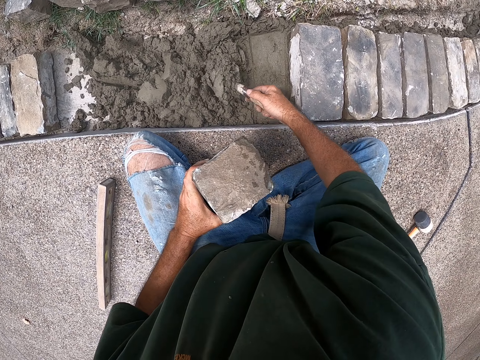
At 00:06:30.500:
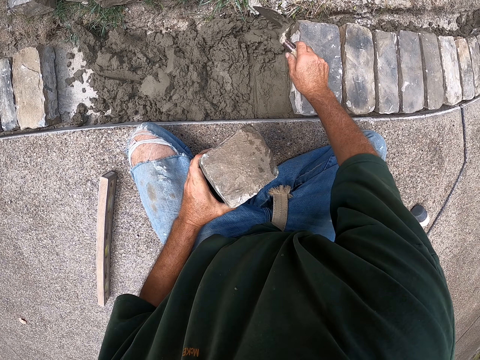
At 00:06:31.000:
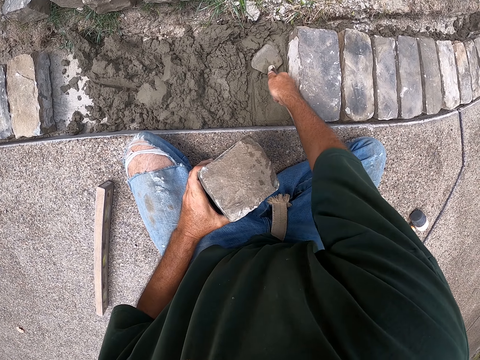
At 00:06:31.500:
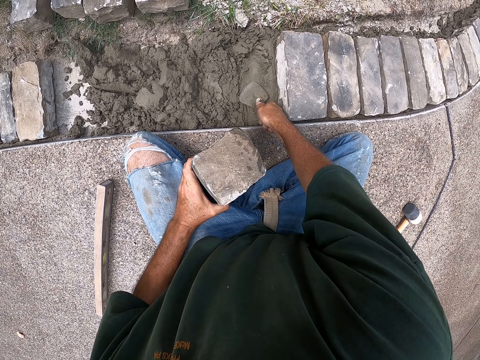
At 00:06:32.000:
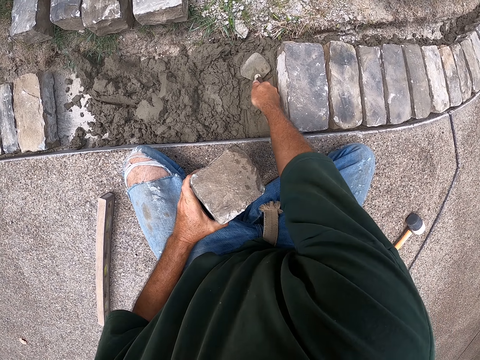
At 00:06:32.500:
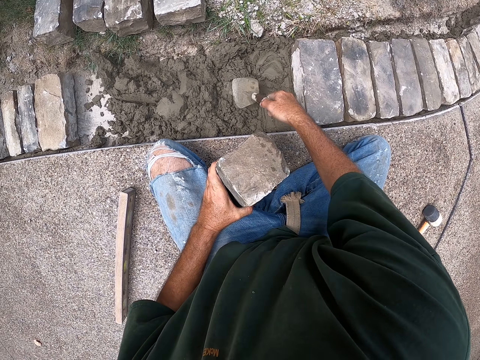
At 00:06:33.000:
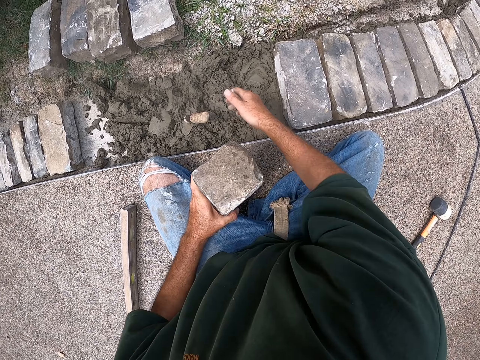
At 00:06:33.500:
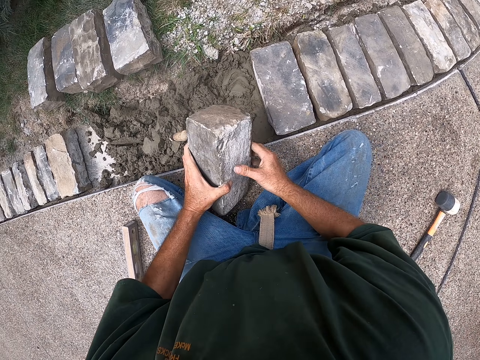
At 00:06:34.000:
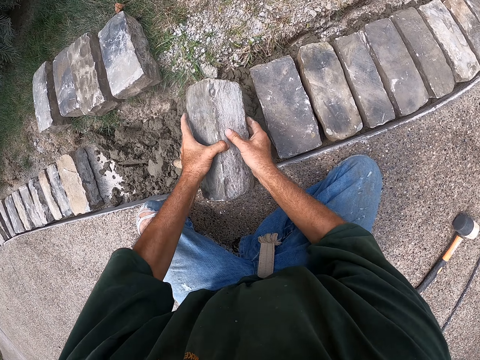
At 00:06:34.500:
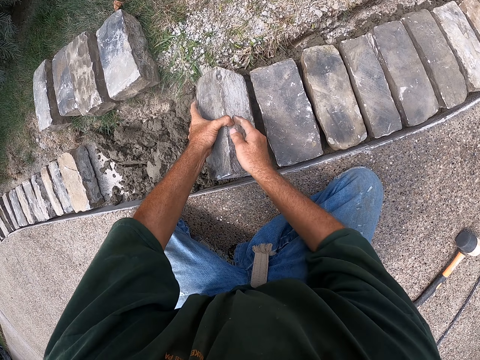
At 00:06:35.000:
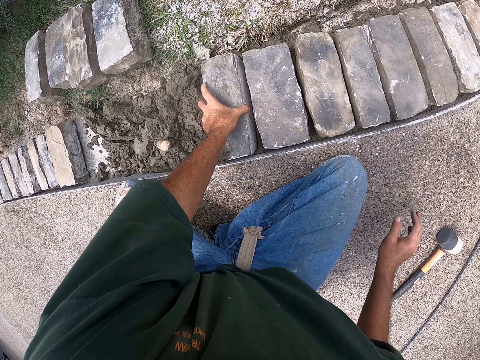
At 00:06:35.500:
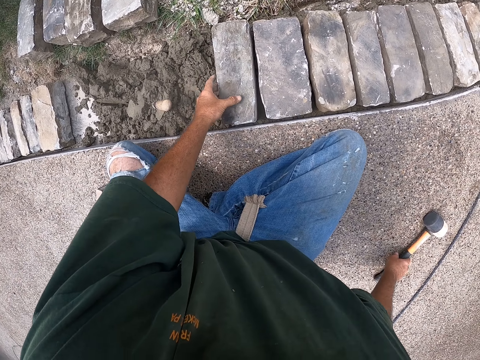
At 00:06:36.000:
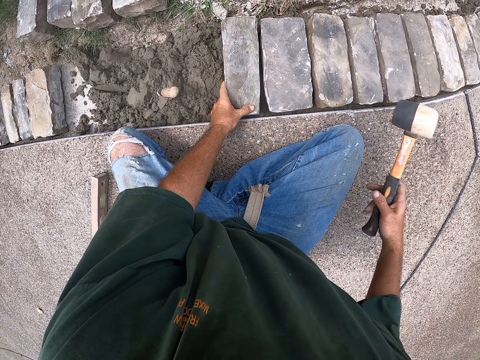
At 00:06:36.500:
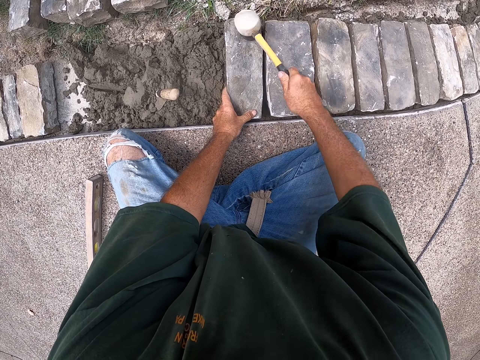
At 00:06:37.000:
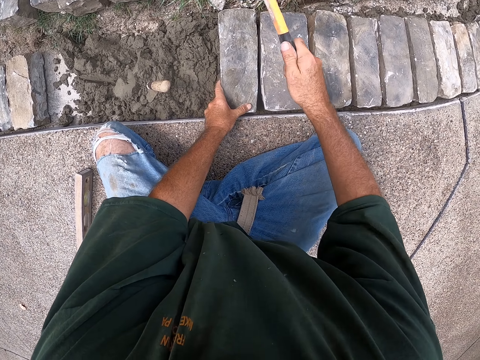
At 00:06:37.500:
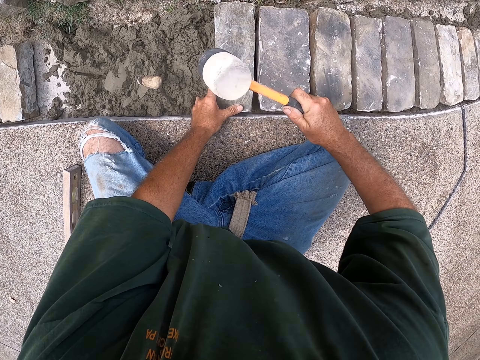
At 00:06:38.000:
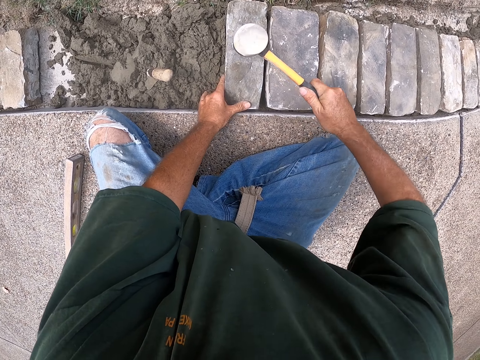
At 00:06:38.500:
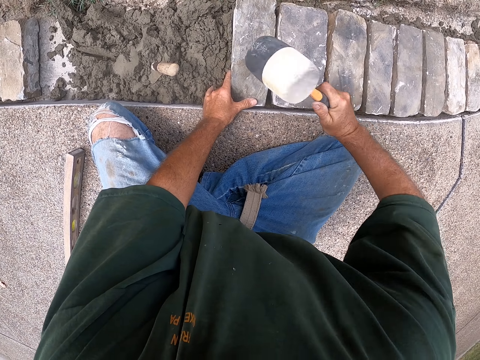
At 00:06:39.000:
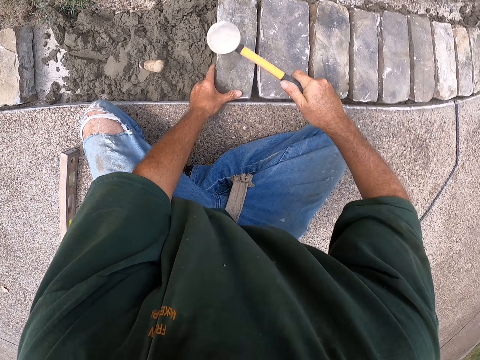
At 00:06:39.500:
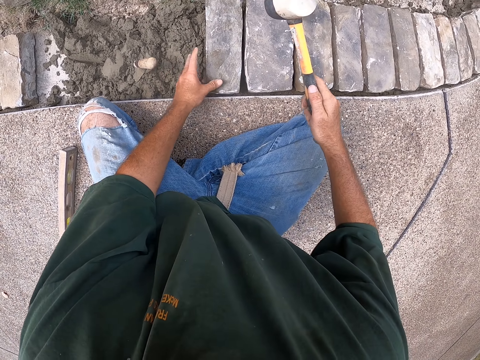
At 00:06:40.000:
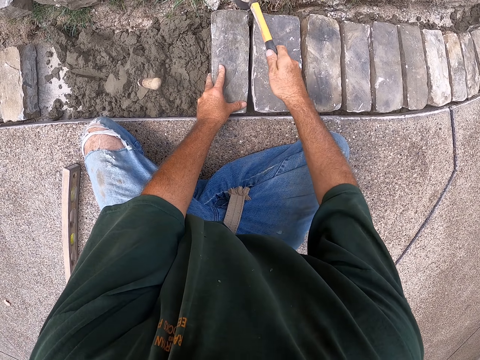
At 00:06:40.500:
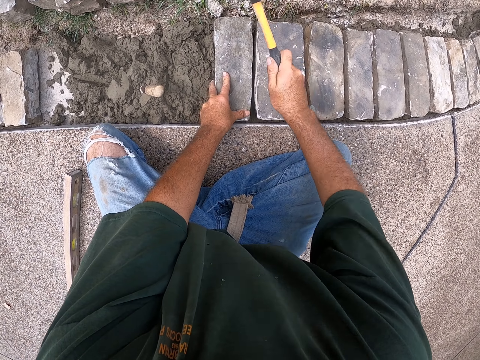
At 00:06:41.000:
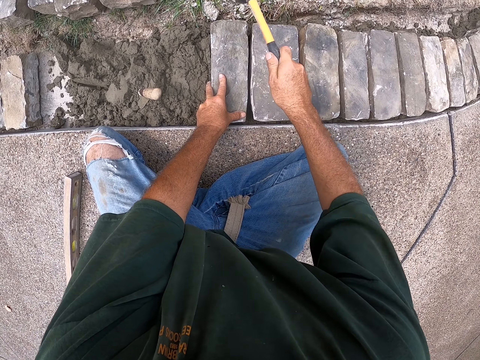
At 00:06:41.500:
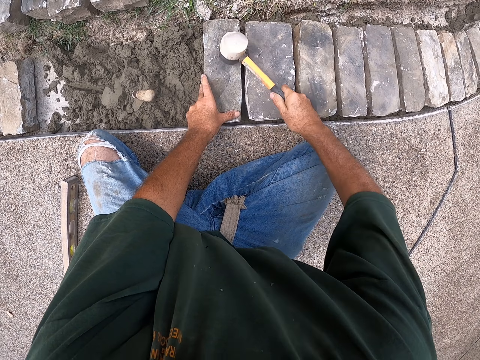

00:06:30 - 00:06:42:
The camera wearer scoops the concrete. They spread cement with a scooper. They pour the concrete and flatten the concrete. They stick the trowel in the concrete. They put down the brick. They pick up the hammer. They hit the brick with the hammer.

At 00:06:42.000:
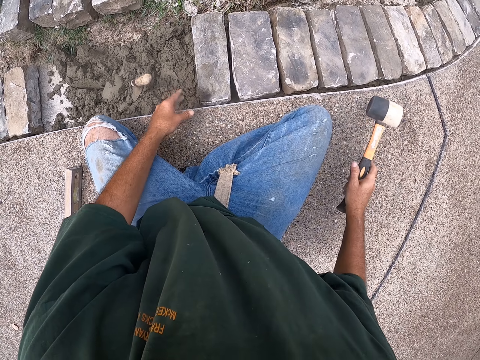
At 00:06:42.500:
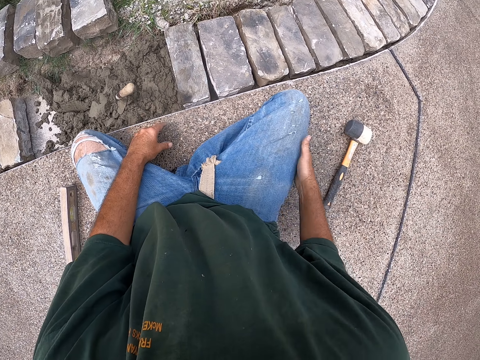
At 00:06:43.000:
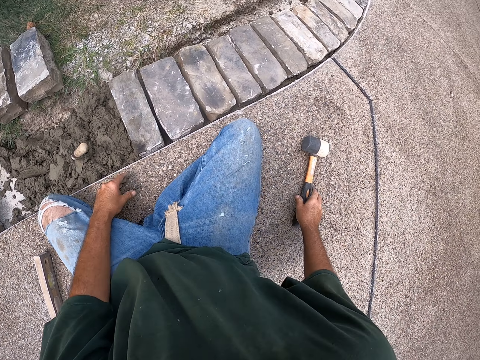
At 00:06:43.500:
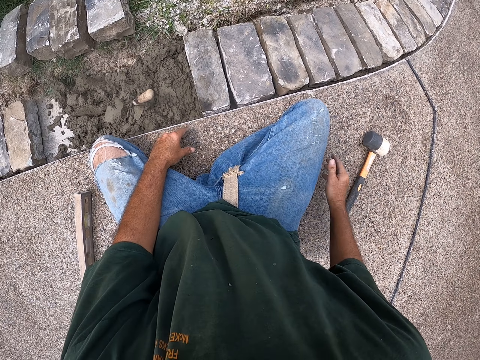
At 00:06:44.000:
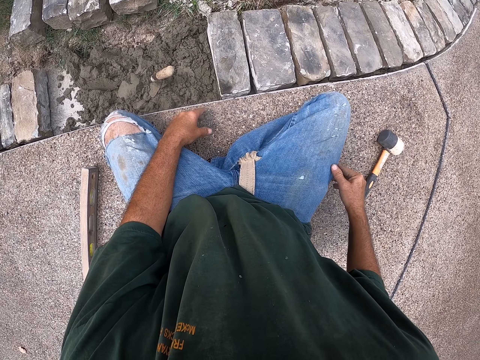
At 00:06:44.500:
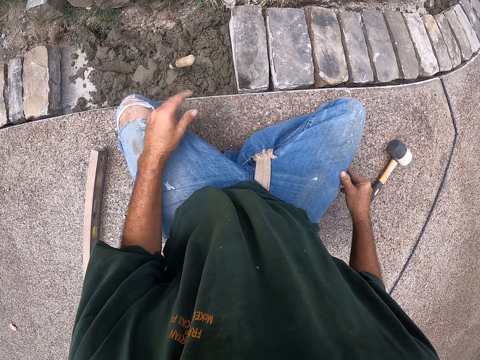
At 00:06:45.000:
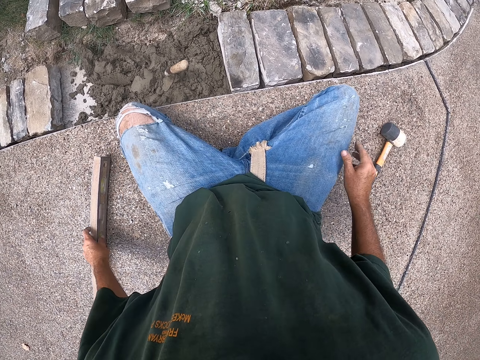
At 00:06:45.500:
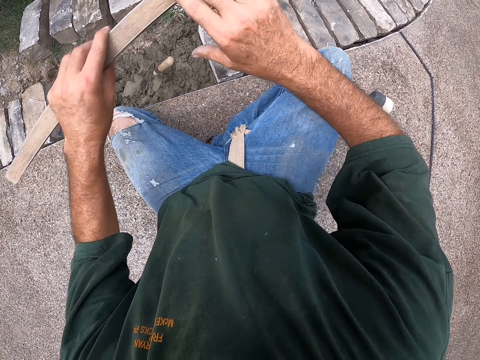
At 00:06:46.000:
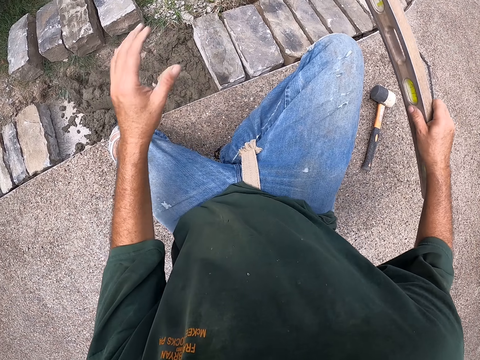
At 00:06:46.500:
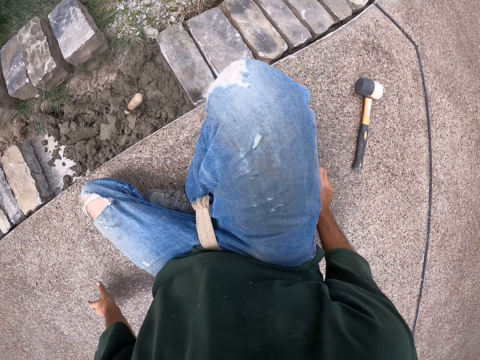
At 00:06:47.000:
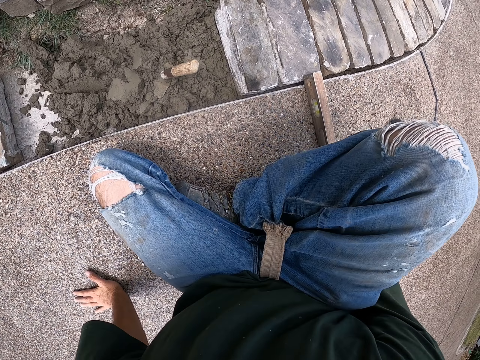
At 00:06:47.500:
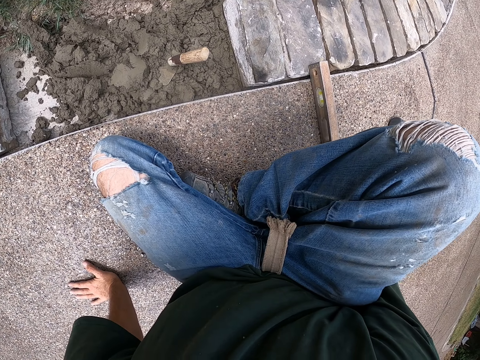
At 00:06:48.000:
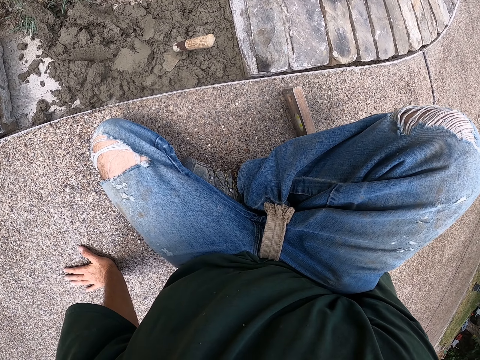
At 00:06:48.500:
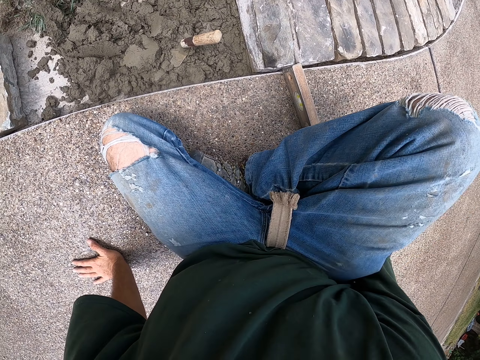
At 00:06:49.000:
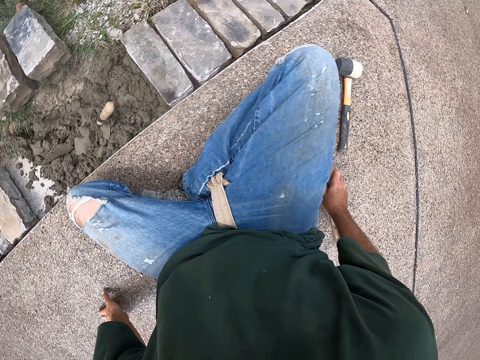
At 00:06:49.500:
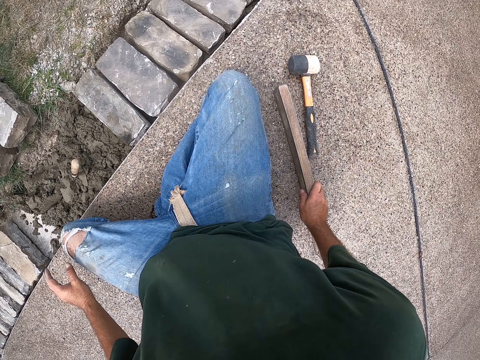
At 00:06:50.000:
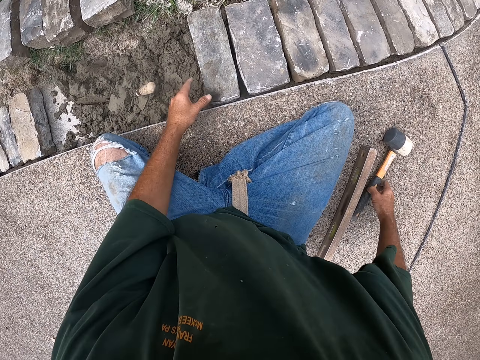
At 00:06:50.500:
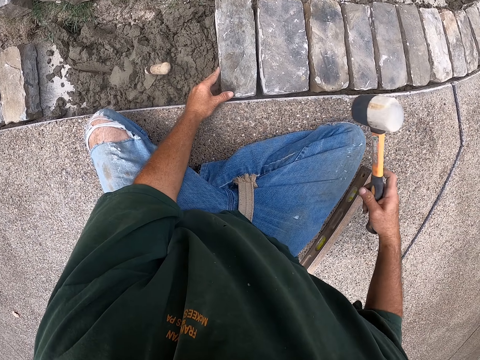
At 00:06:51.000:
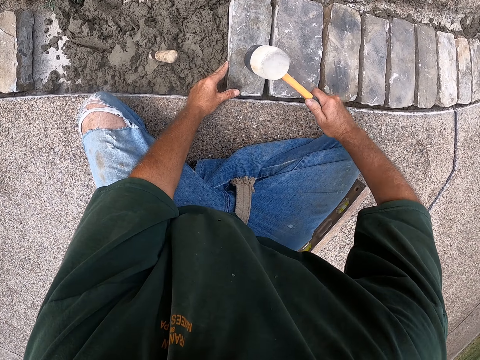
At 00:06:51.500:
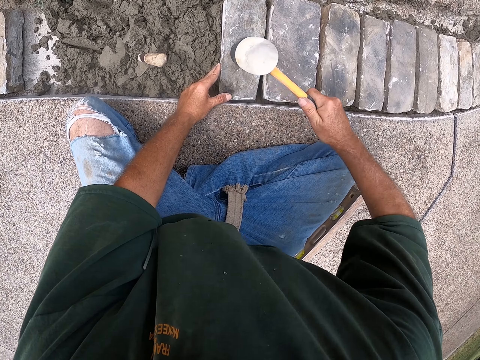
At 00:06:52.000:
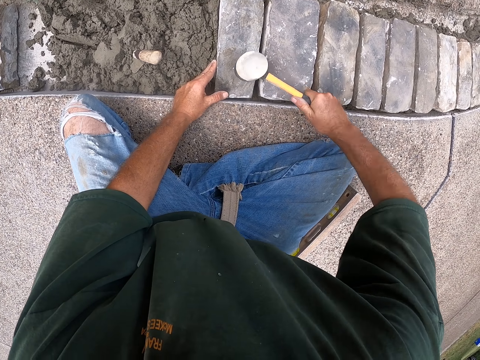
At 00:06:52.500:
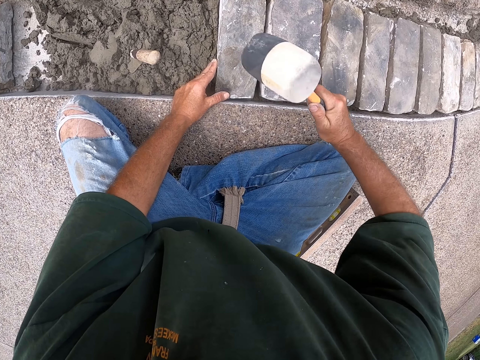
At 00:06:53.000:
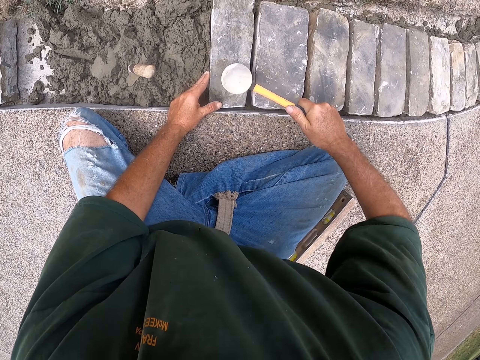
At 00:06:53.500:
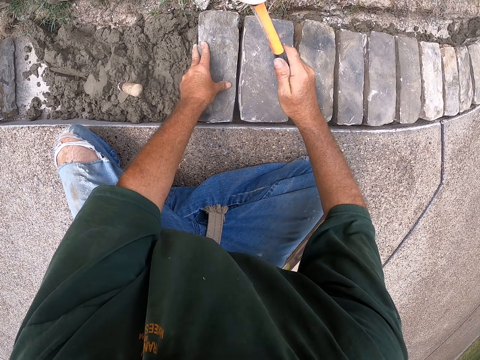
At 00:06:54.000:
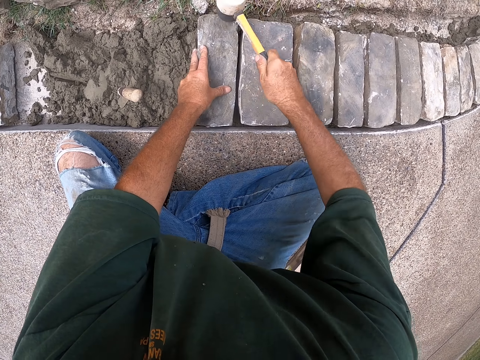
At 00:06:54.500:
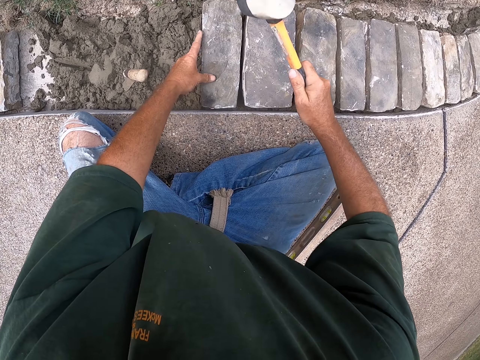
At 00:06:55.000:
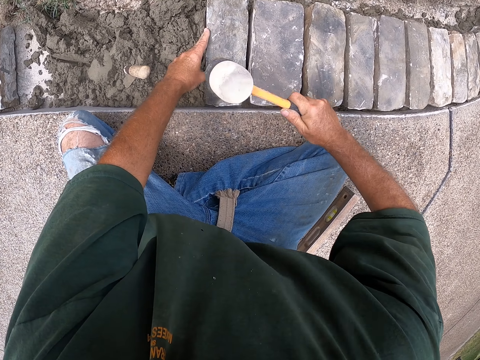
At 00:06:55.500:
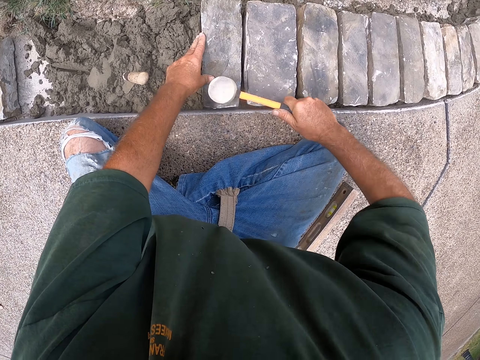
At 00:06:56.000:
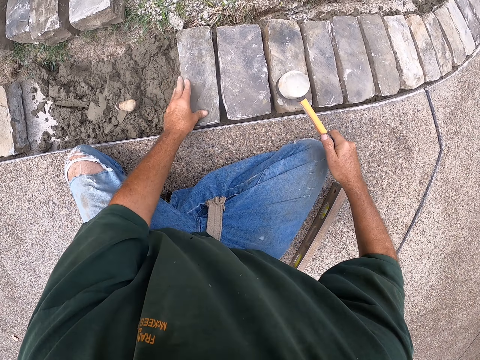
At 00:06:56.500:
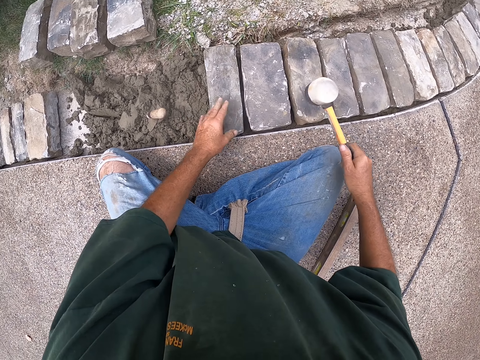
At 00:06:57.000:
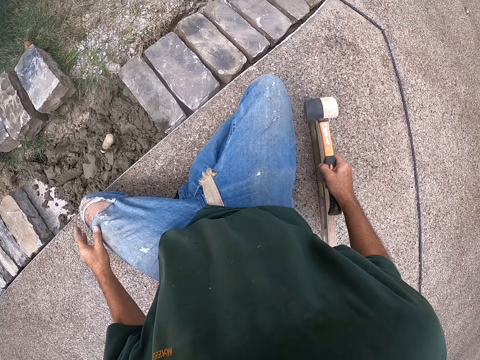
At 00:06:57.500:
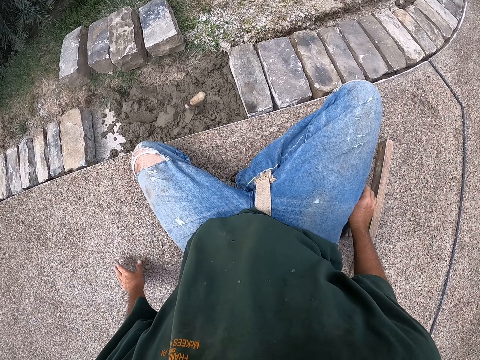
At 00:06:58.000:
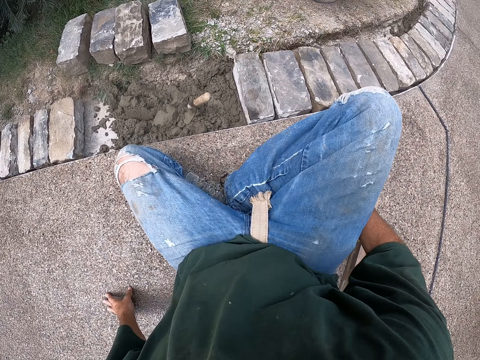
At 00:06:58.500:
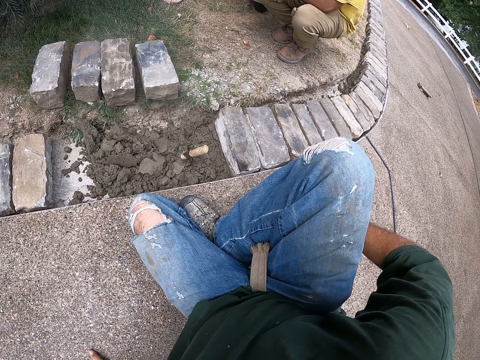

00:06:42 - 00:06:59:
The camera wearer puts down the hammer. He wipes his hand on the trouser. He picks up the hammer. He wipes his hand on the trouser. He picks up the I-beam level. He holds the I-beam level with the other hand. He moves the I-beam level on the ground. He picks up the hammer. He hits the brick with the hammer. He presses down a brick. He puts down the hammer.
